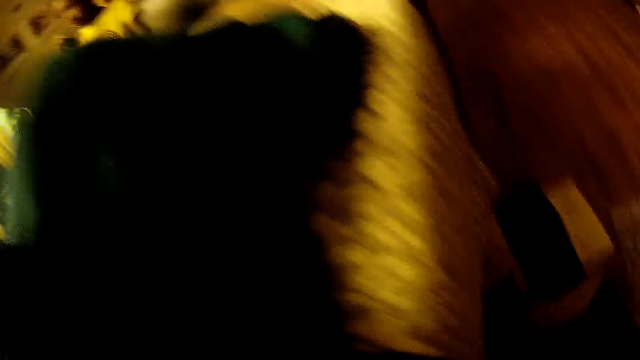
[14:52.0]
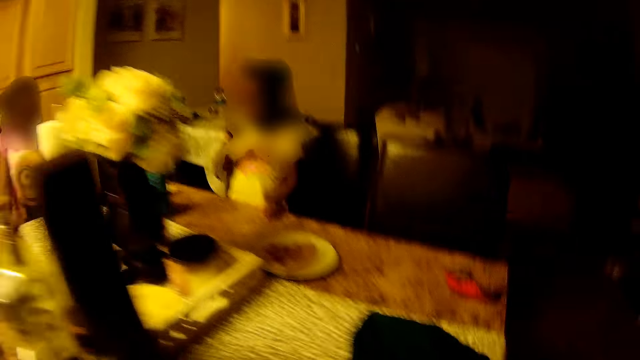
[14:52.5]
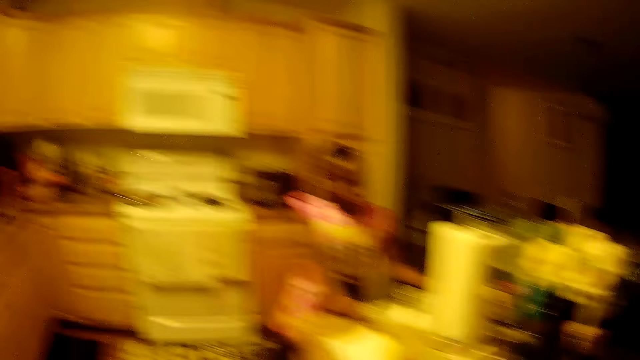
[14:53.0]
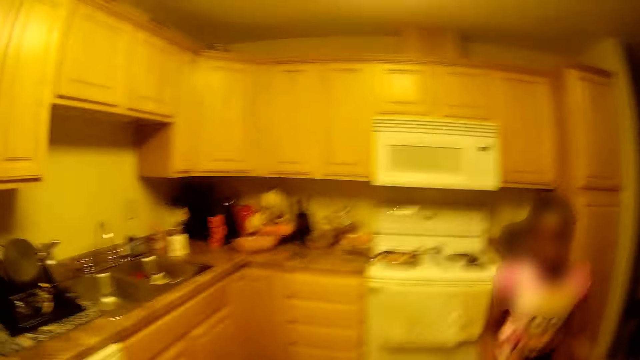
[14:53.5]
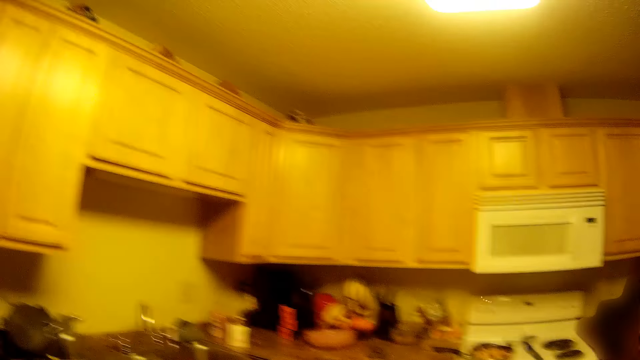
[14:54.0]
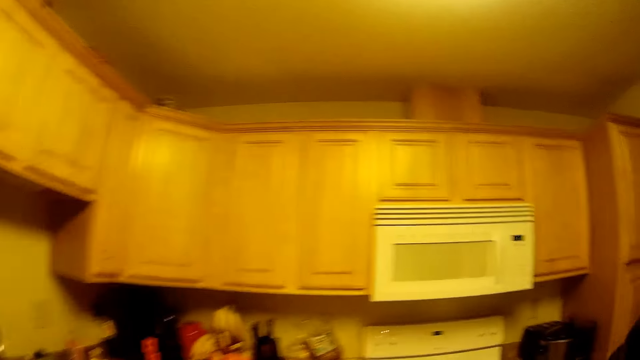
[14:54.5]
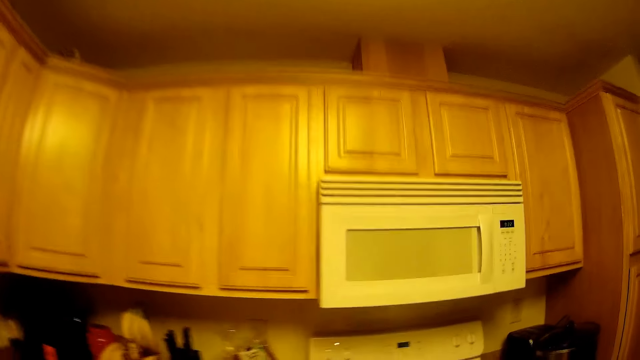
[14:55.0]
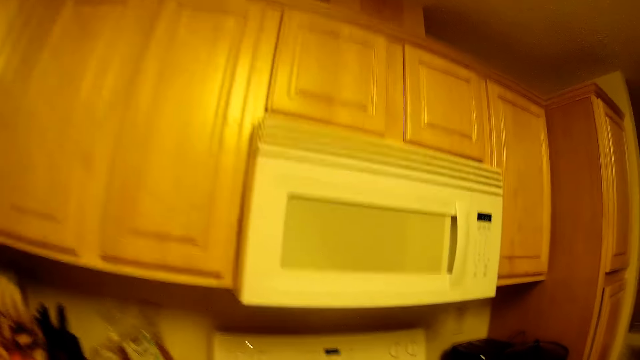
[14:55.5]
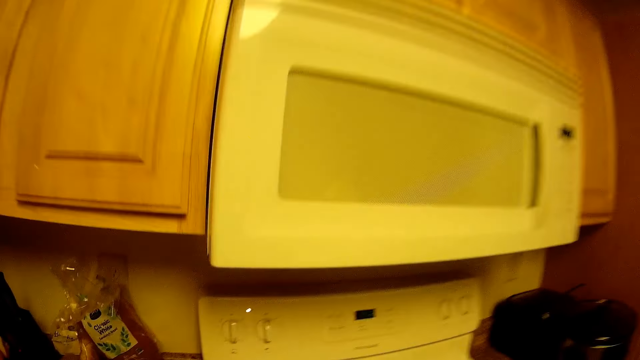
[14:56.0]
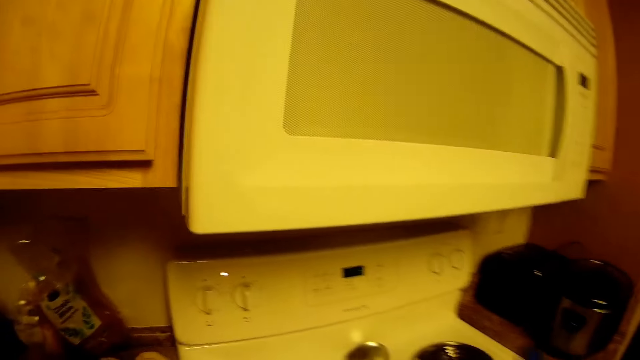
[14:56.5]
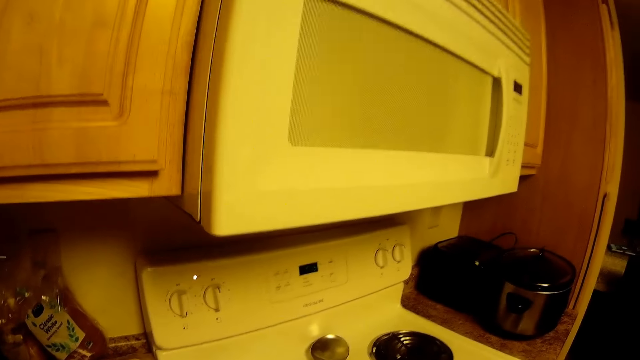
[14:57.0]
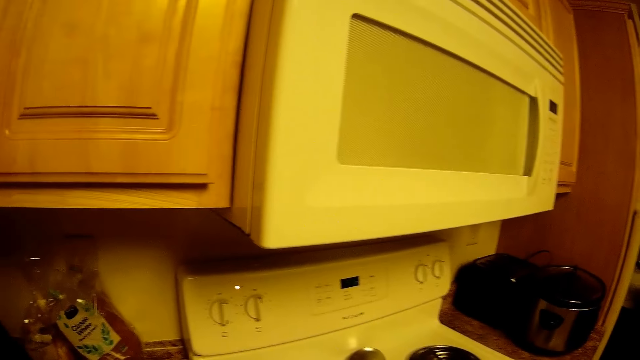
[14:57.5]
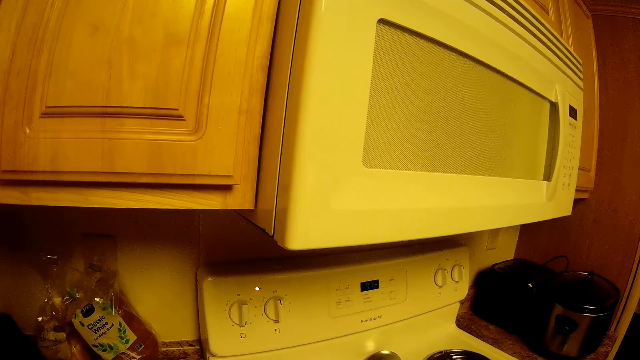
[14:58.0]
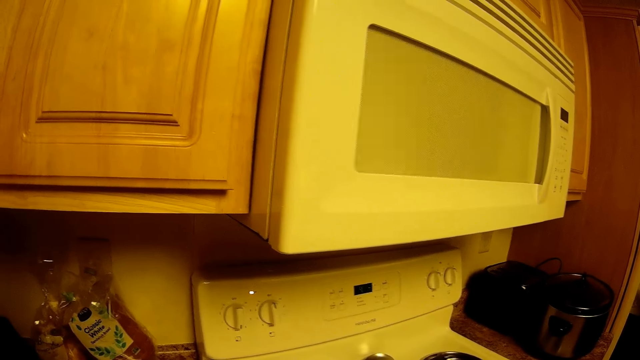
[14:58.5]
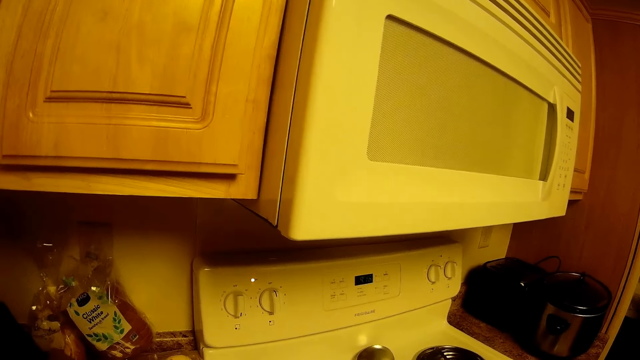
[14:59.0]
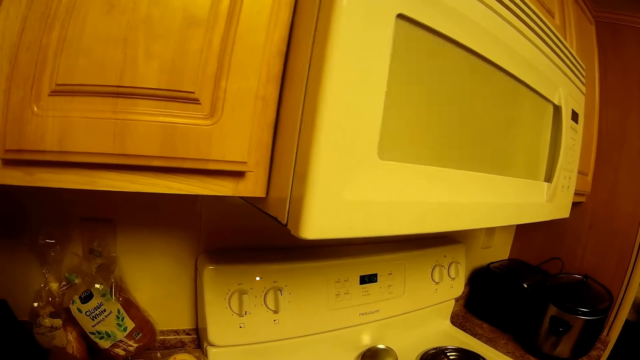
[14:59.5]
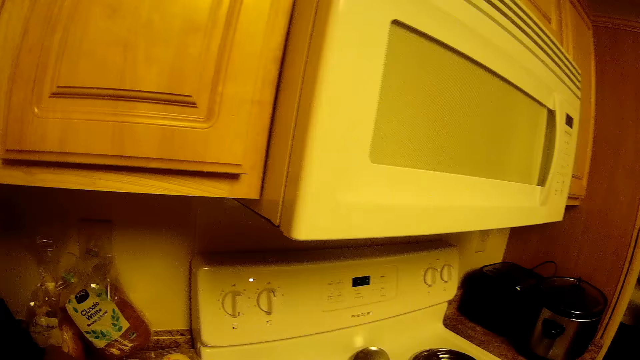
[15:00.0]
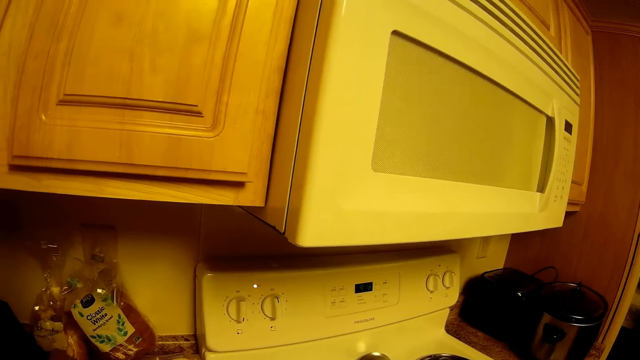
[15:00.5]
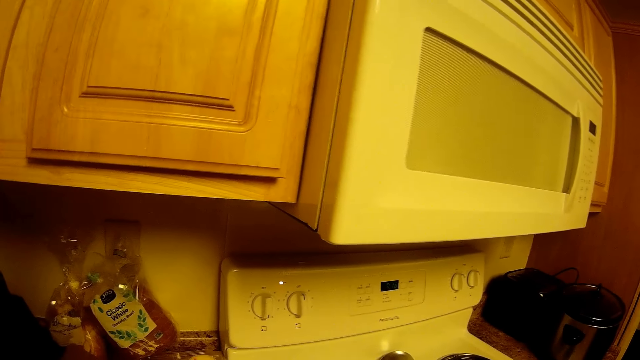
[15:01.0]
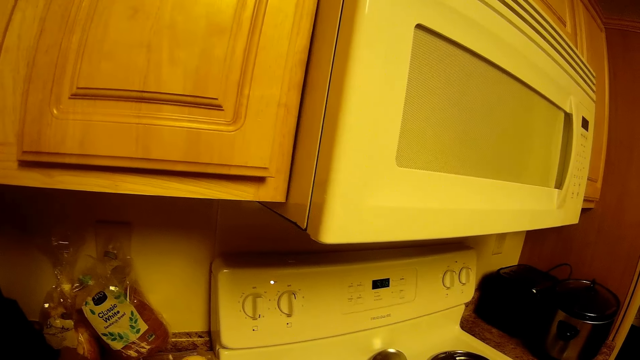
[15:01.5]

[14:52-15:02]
The camera wearer places a box in her right hand on the floor. She walks around the room. She does something.

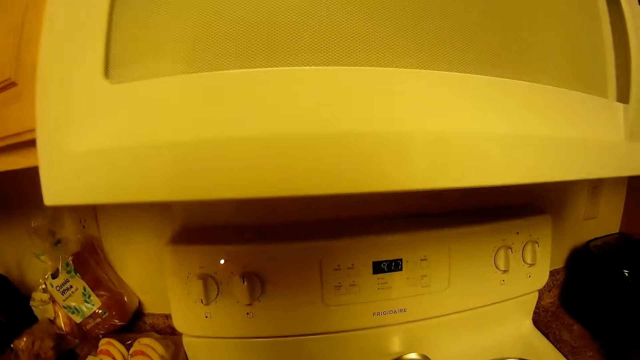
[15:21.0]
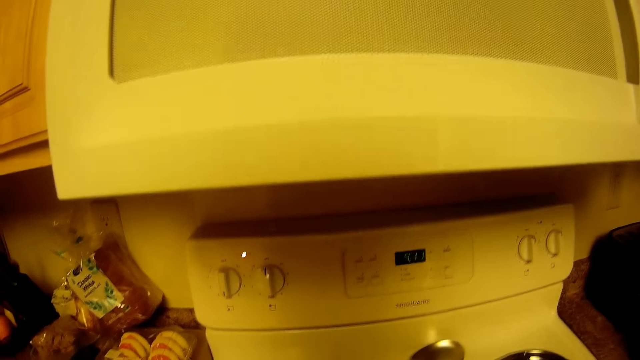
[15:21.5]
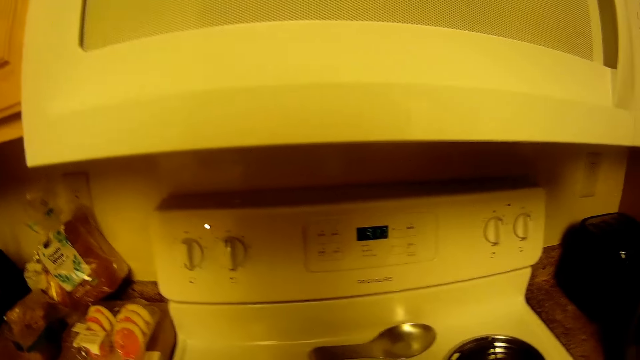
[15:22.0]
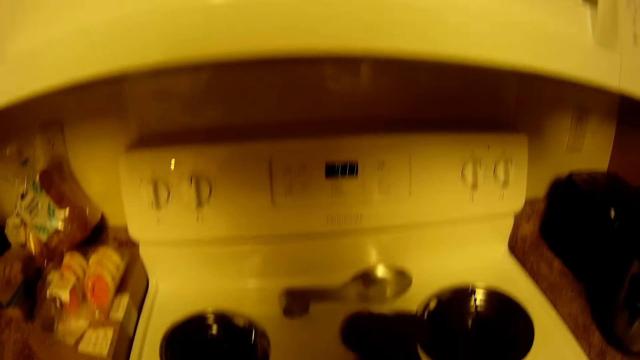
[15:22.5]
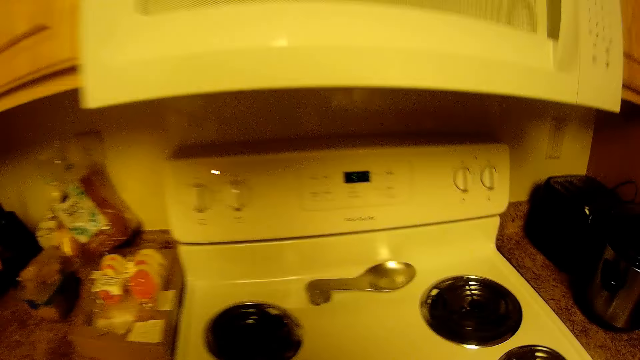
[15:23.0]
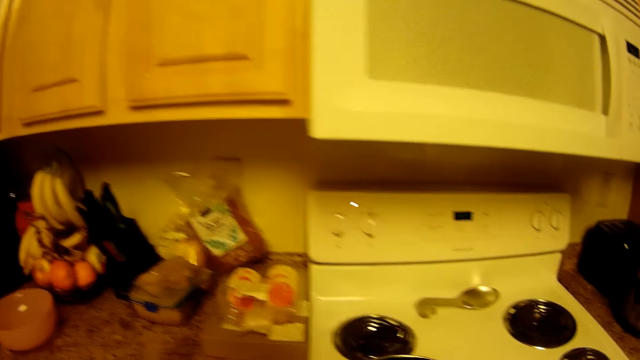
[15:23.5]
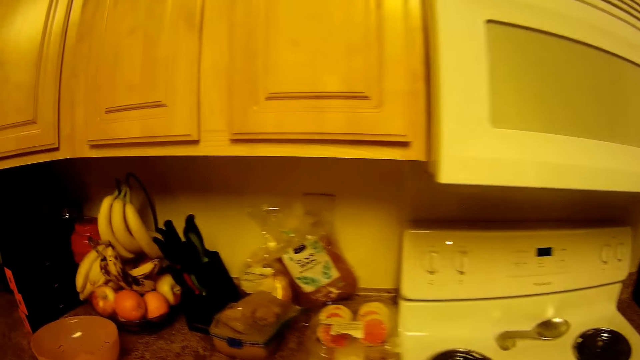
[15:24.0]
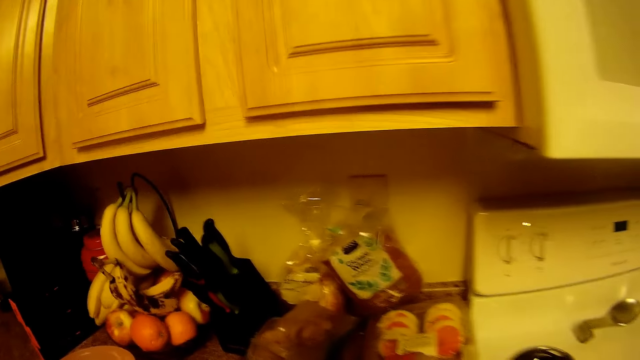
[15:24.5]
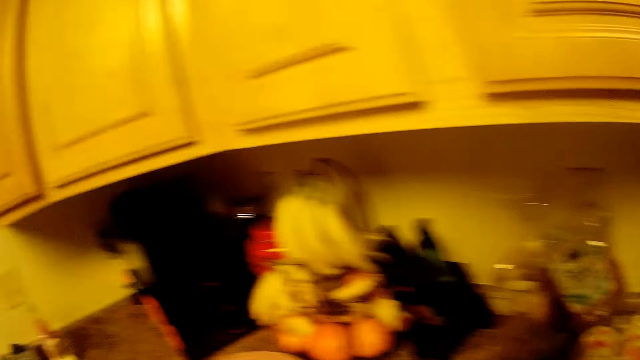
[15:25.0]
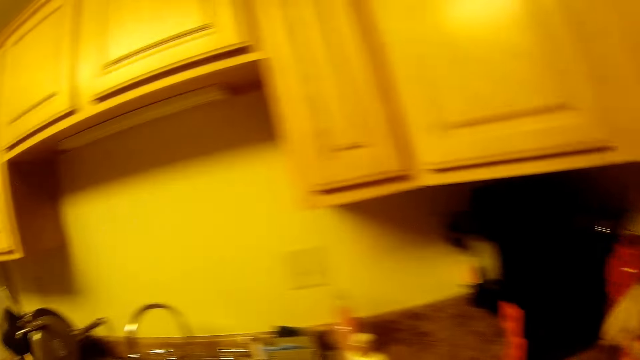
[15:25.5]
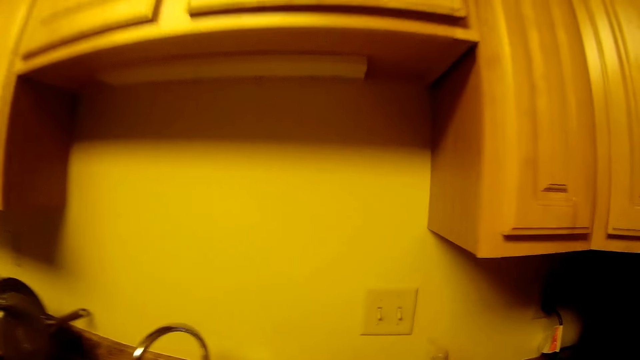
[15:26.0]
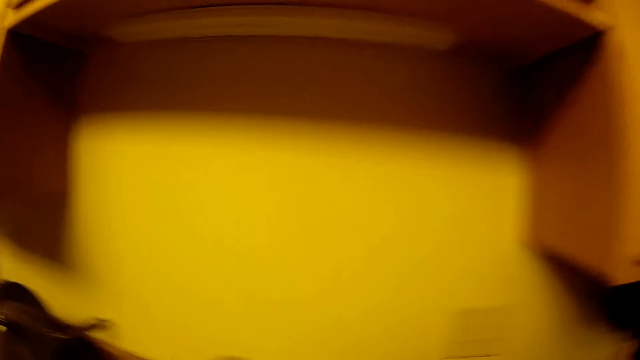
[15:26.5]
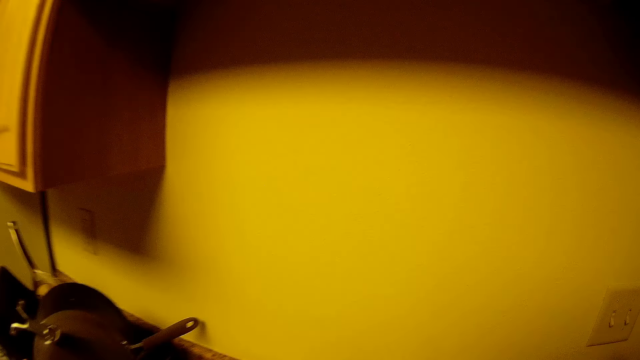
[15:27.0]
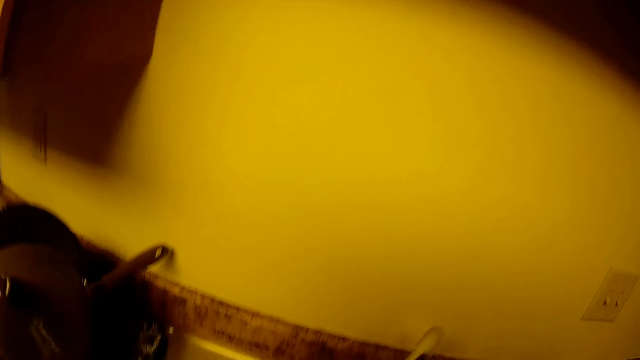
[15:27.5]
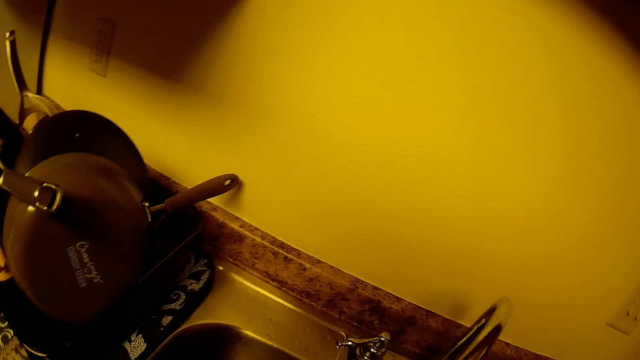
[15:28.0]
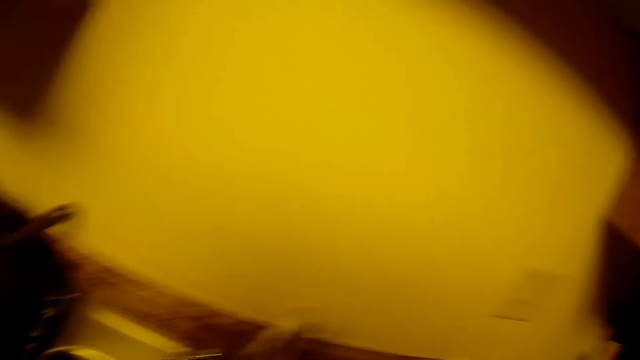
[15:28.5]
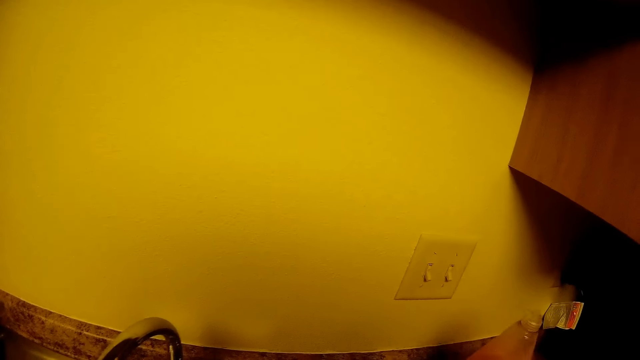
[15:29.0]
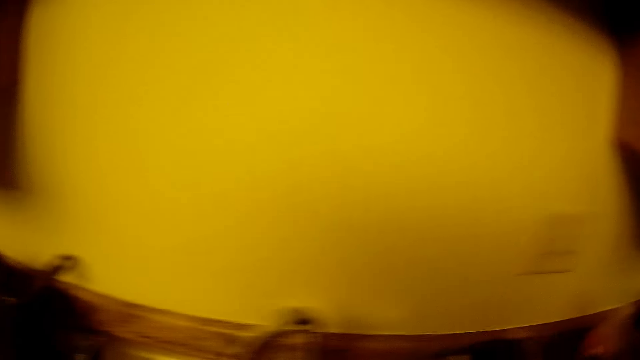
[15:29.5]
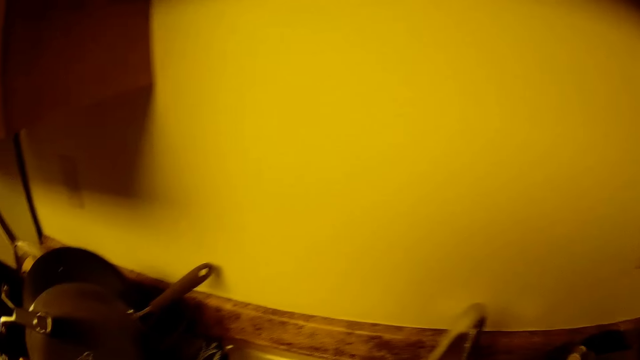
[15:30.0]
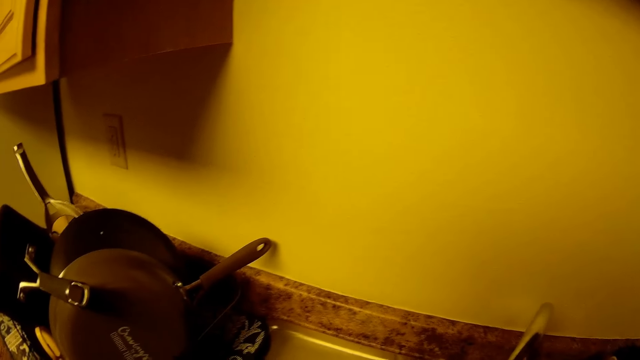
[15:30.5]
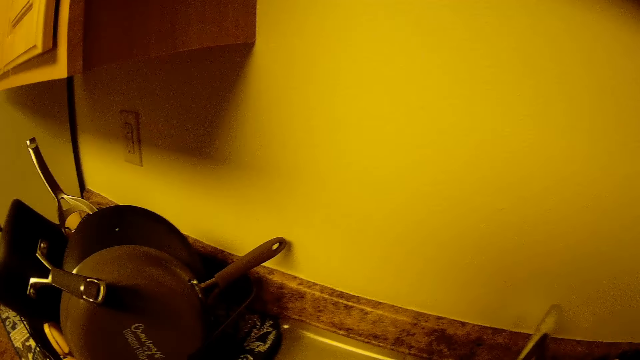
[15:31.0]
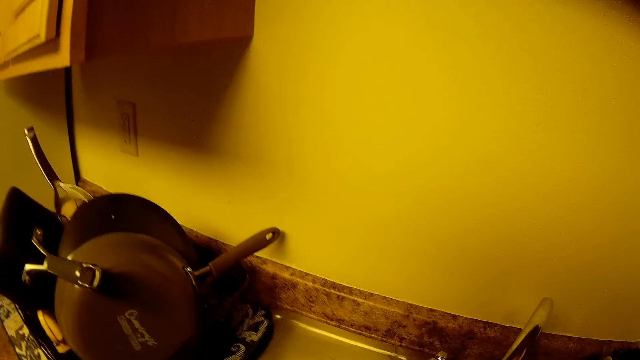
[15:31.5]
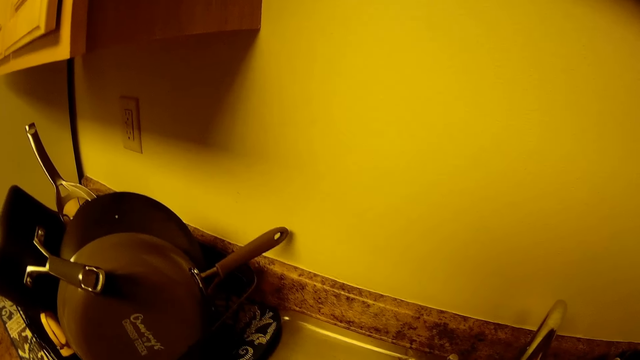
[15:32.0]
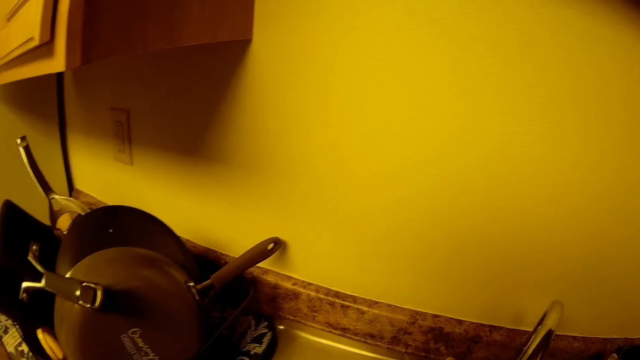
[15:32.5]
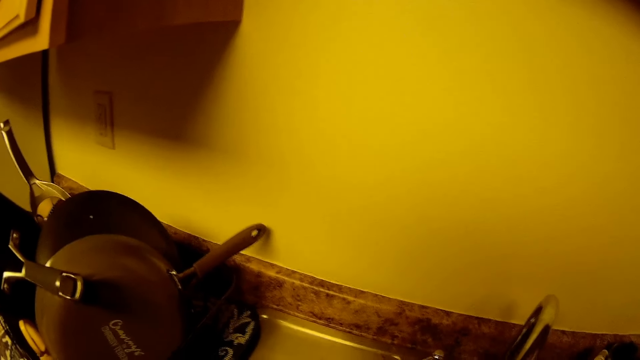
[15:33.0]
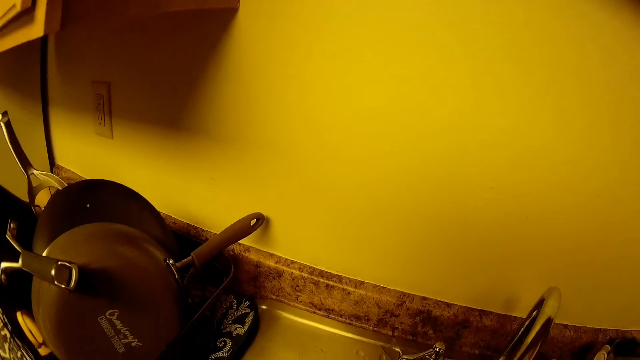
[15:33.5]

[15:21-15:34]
The camera wearer cleans the cooker with a piece of cloth in her right hand. She looks around. She does something. She places a soap bottle in her right hand on the sink.
